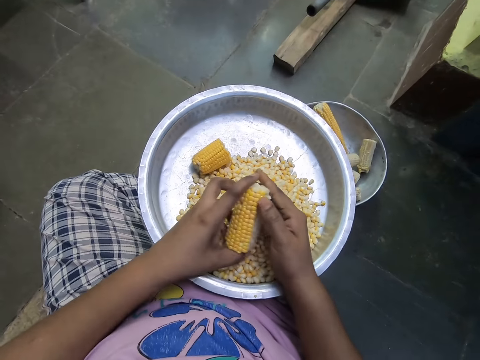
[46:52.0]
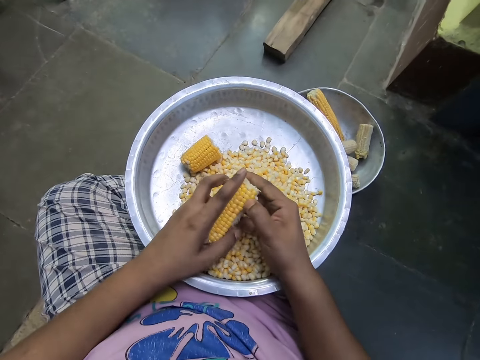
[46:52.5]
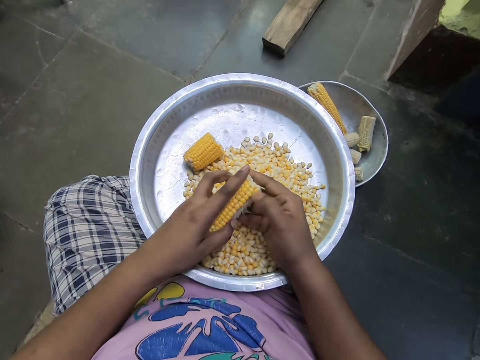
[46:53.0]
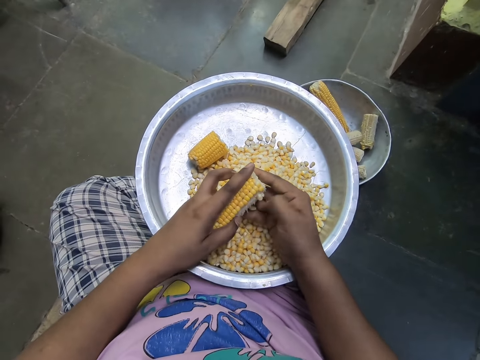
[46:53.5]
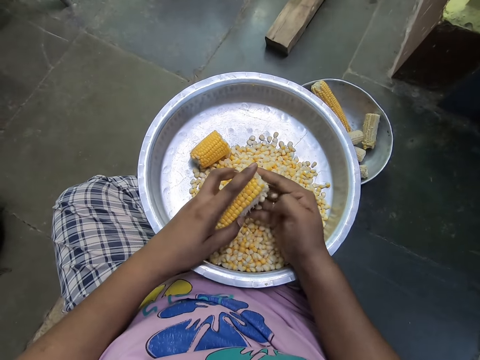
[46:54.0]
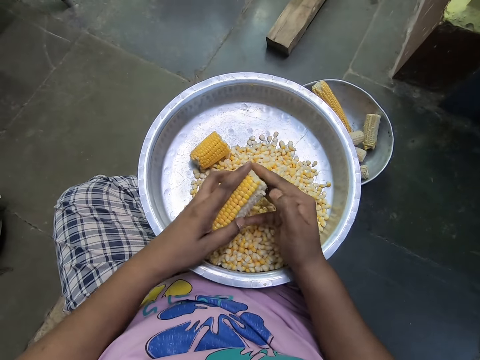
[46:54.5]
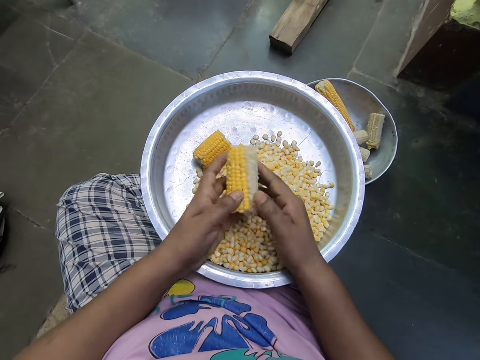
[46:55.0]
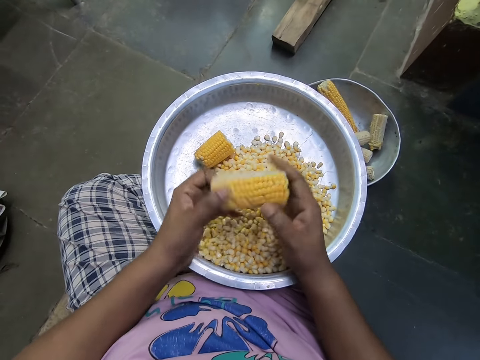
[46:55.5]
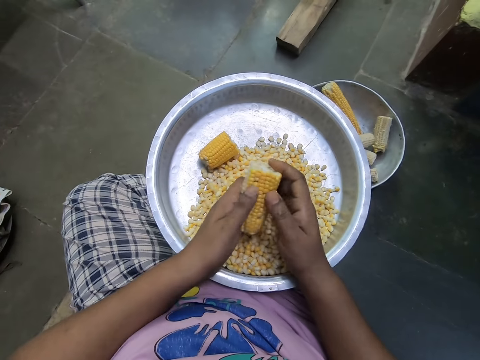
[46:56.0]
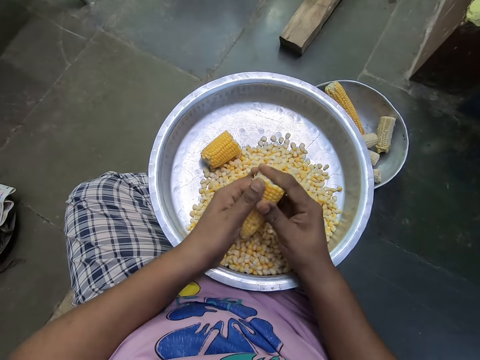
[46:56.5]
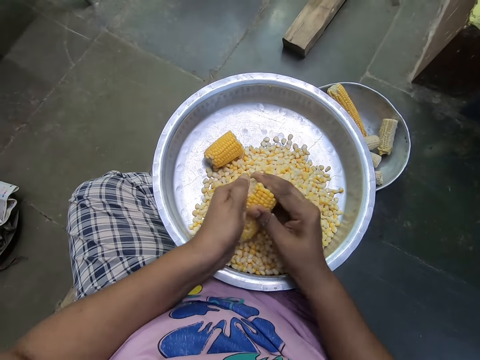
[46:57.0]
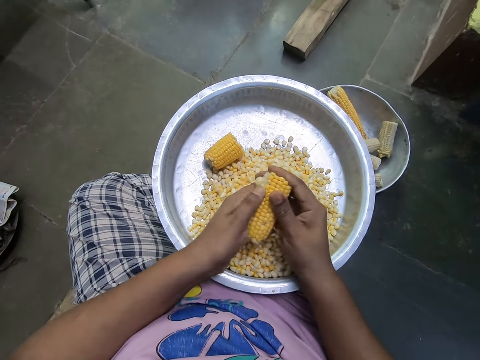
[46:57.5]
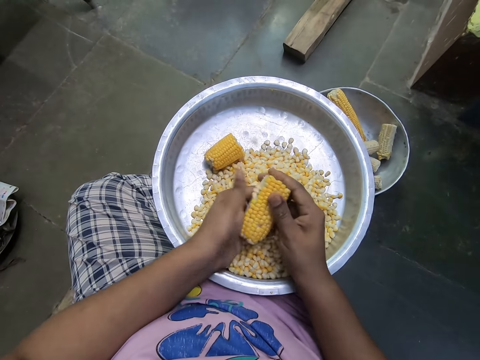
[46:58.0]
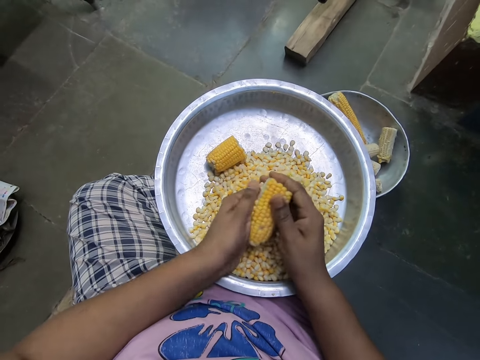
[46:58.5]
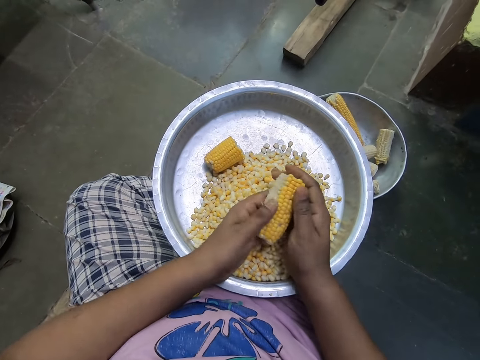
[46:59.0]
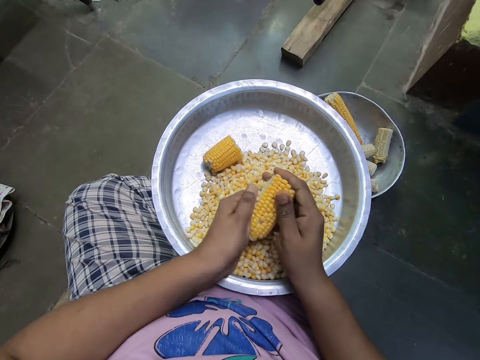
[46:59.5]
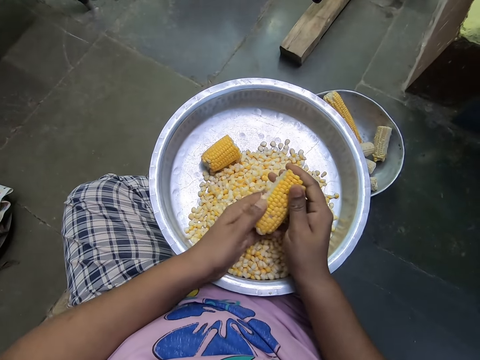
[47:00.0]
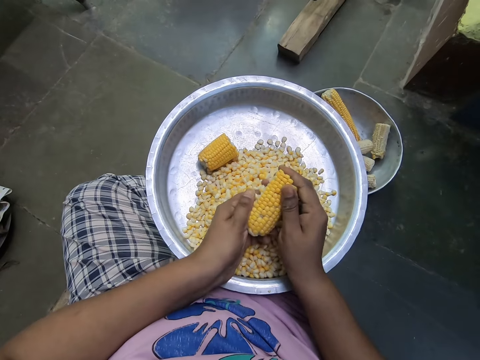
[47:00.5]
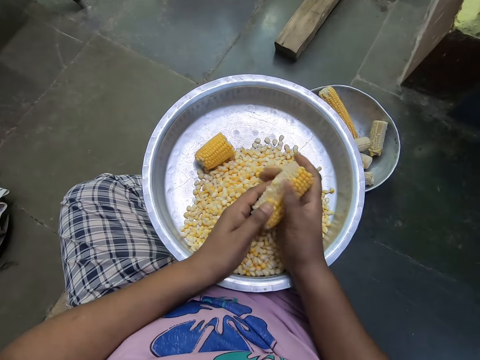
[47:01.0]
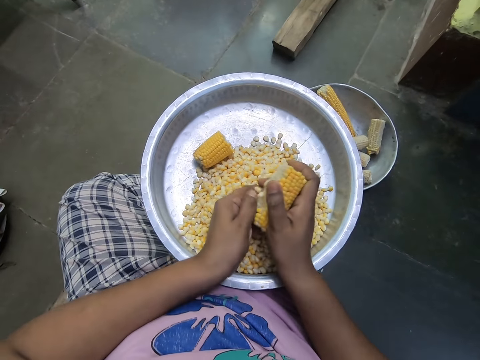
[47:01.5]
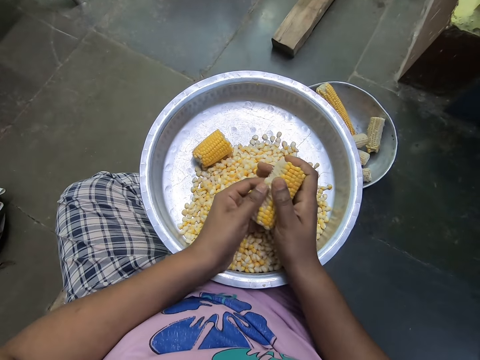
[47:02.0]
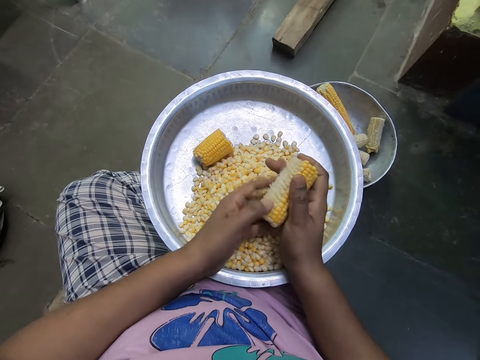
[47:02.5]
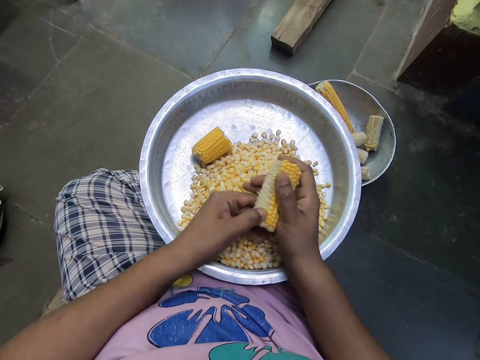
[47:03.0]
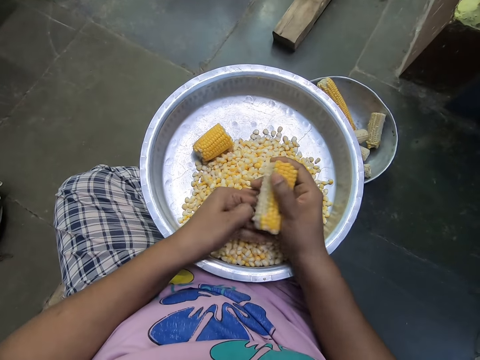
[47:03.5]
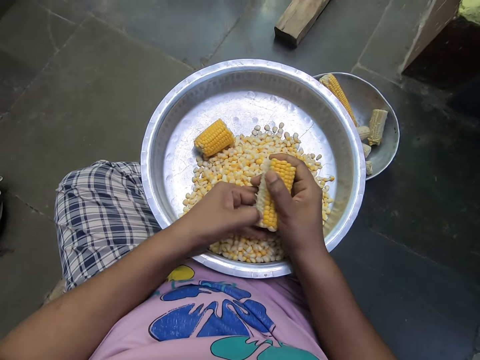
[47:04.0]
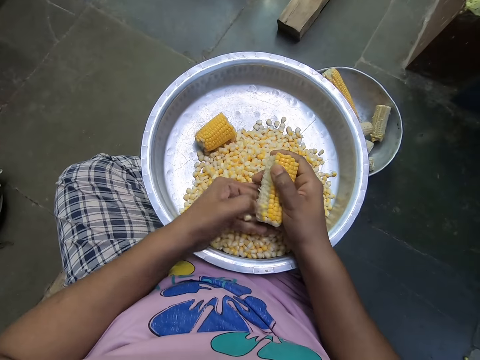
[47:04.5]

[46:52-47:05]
The camera wearer flips the corn cob in her hands. She removes the corn seeds from the corn cob into the bowl with her left hand.

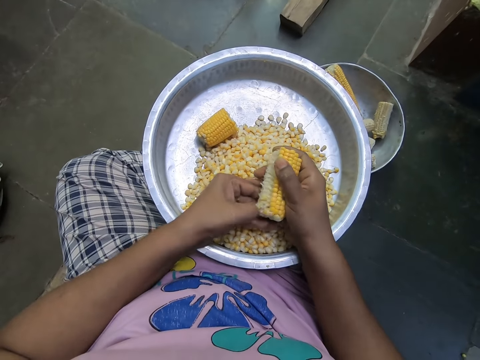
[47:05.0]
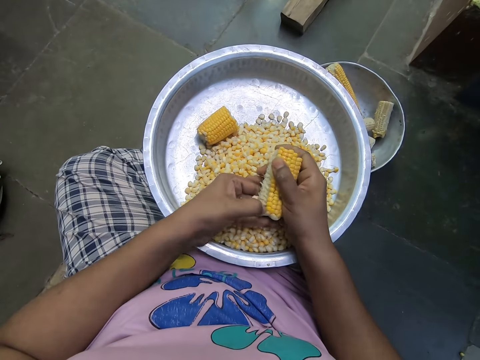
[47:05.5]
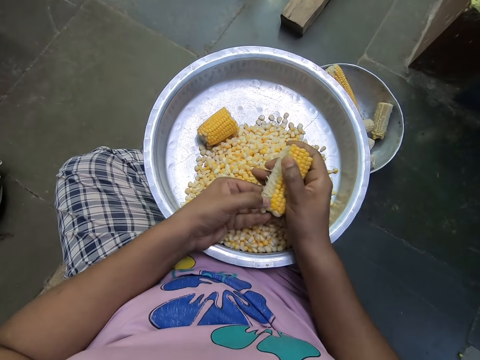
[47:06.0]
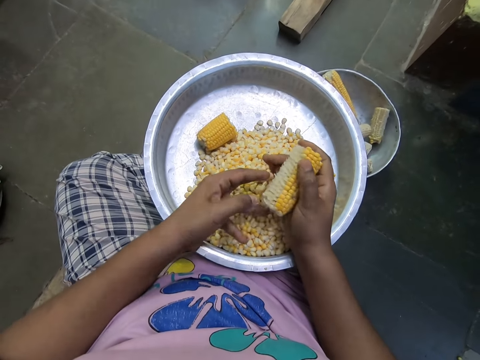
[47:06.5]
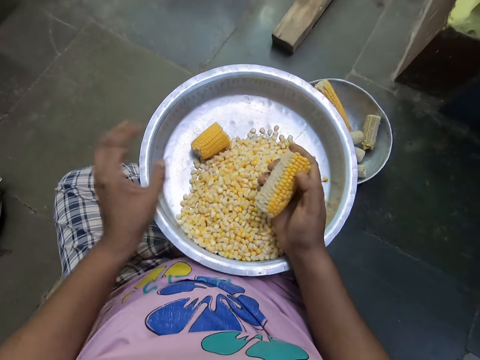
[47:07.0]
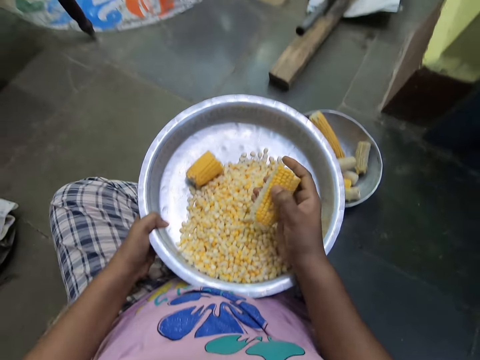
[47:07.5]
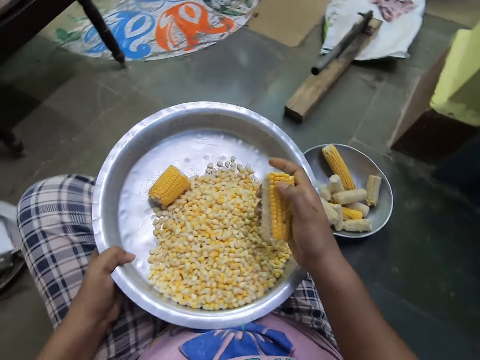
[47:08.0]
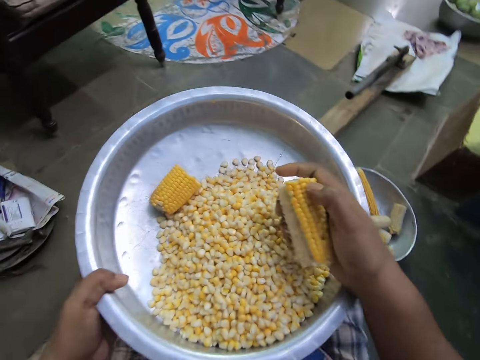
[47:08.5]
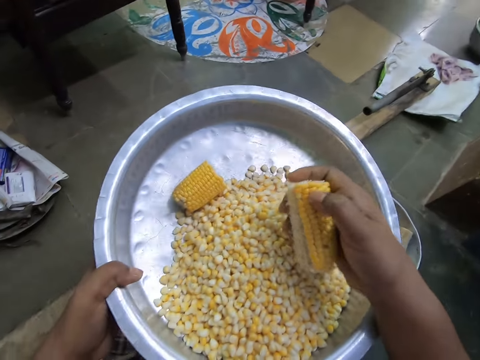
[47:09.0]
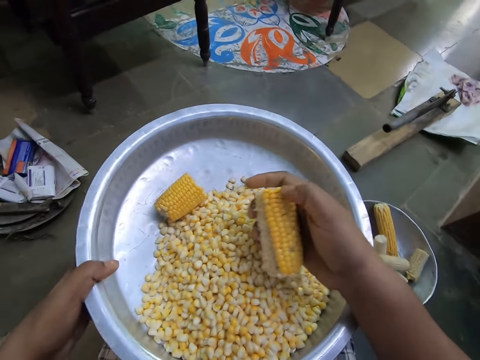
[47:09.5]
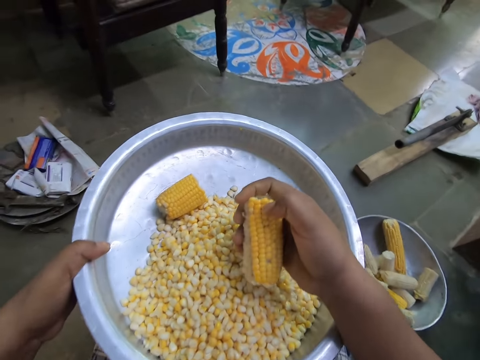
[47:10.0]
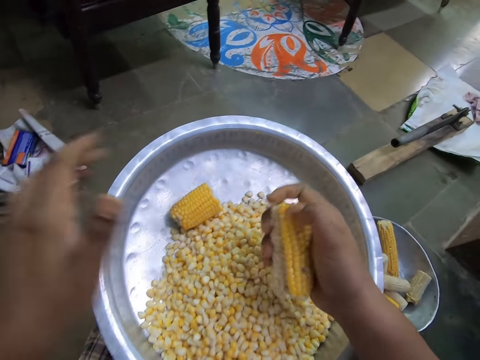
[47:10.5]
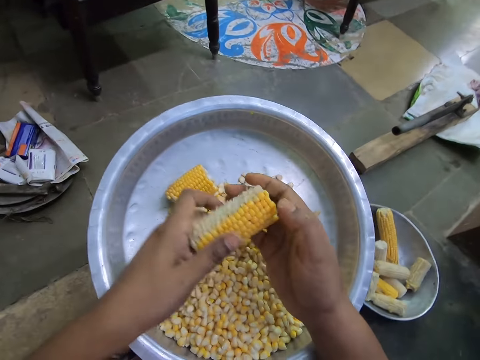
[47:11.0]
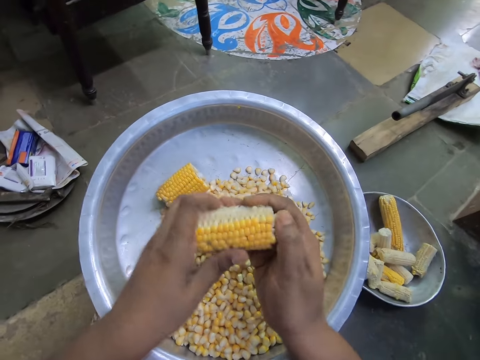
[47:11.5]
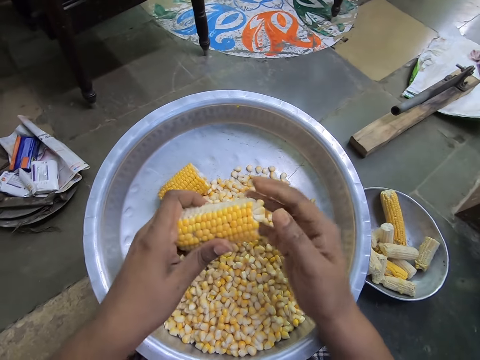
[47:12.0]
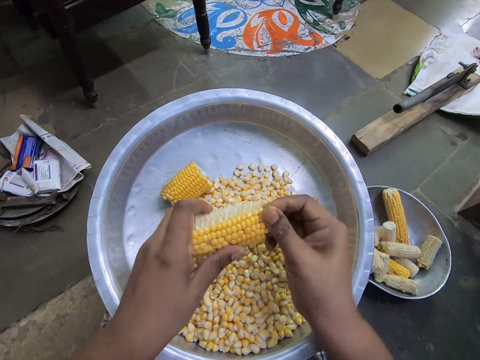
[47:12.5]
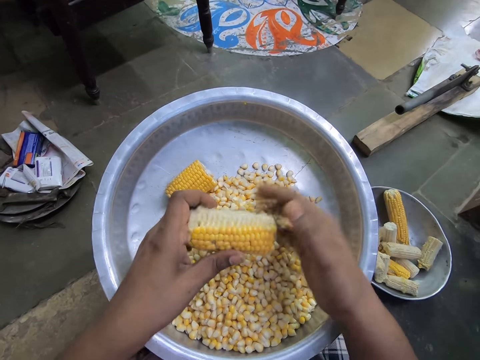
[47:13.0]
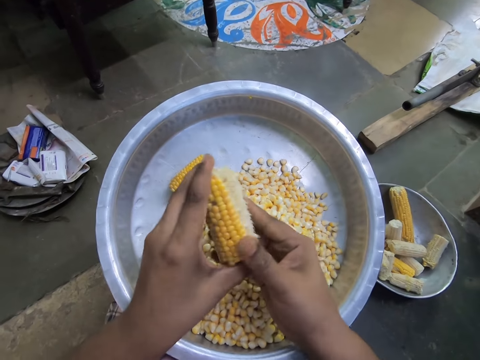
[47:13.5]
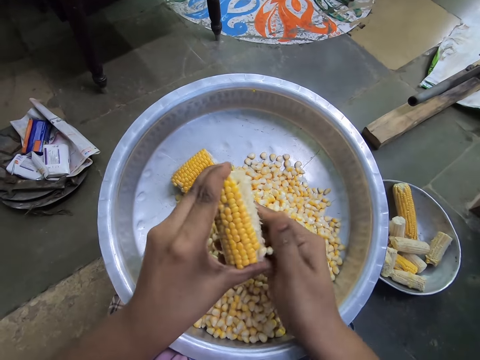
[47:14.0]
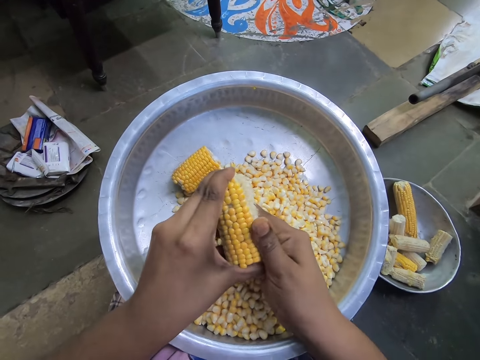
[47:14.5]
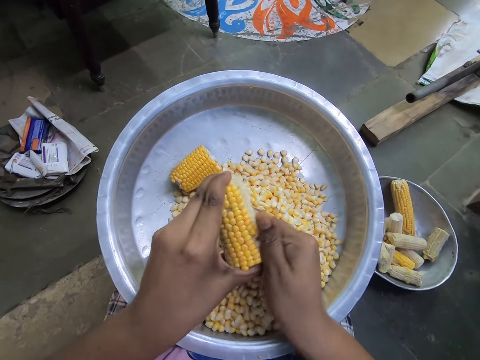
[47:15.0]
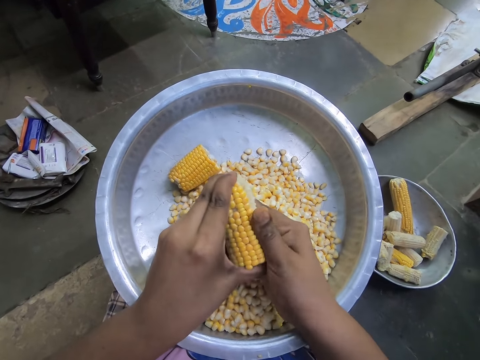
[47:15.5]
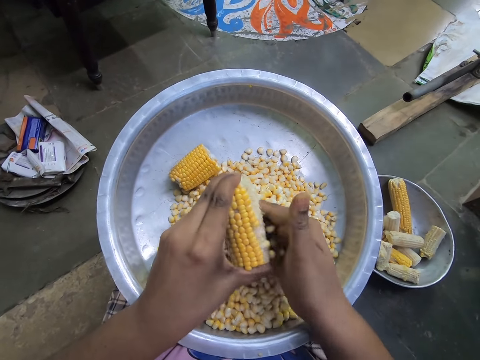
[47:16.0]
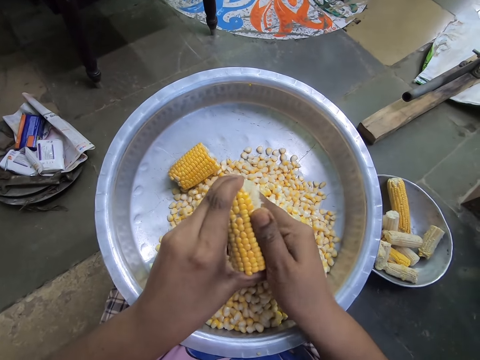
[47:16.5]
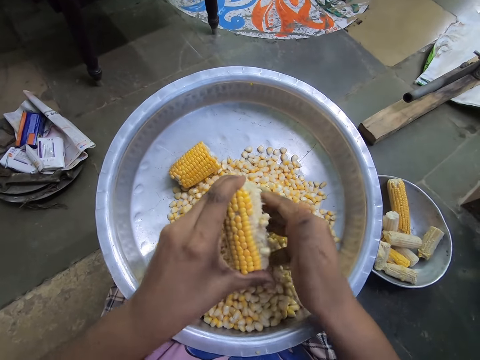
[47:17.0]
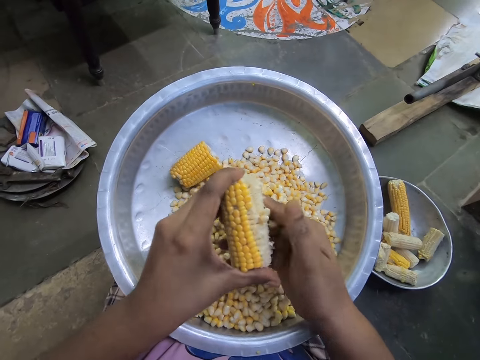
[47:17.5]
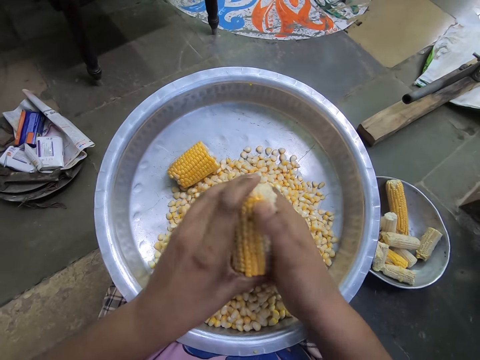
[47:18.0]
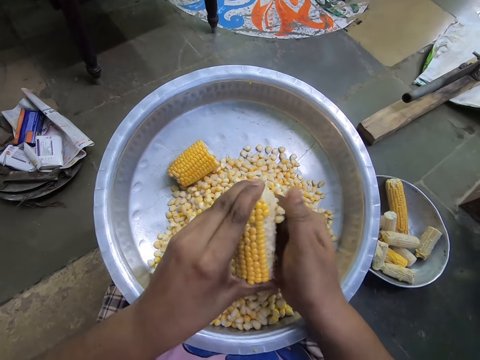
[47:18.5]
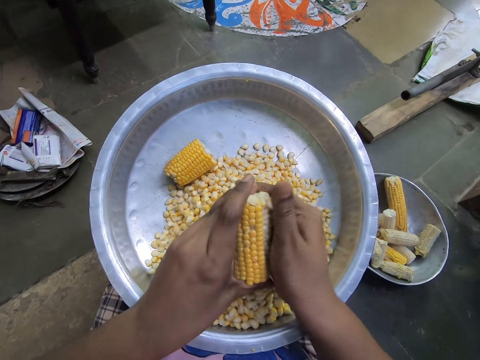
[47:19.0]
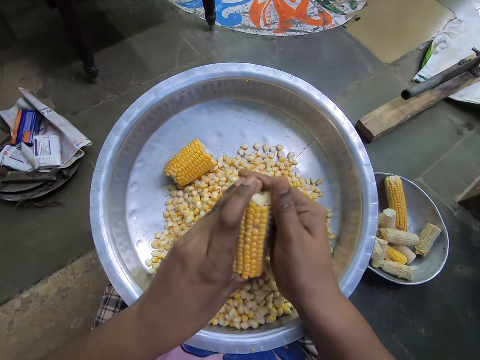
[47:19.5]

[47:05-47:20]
The camera wearer holds the bowl on her lap with her left hand. She adjusts her left leg. She picks up the bowl from her right leg with her left hand. She drops the bowl on her lap with her left hand. She holds the corn cob with her hands. She flips the corn cob in her hands. She removes the corn seeds from the corn cob into the bowl with her right hand. She flips the corn cob in her hands. She removes the corn seeds from the corn cob into the bowl with her right hand.
